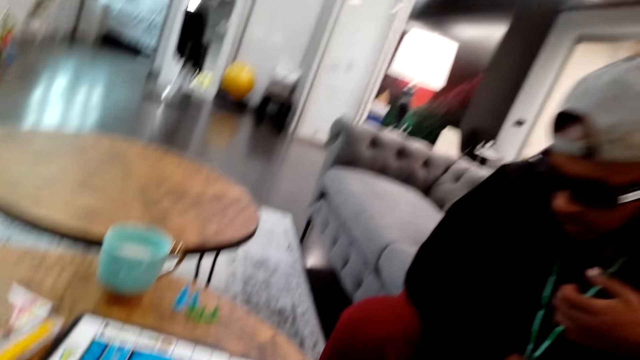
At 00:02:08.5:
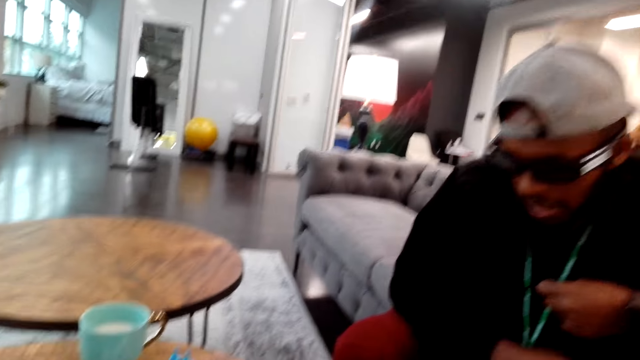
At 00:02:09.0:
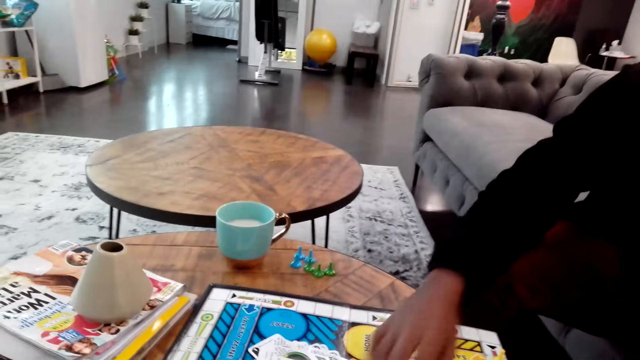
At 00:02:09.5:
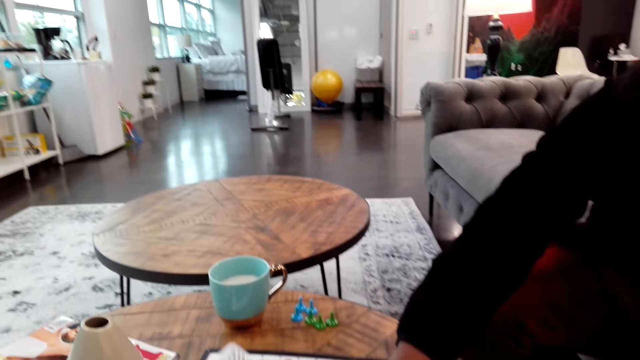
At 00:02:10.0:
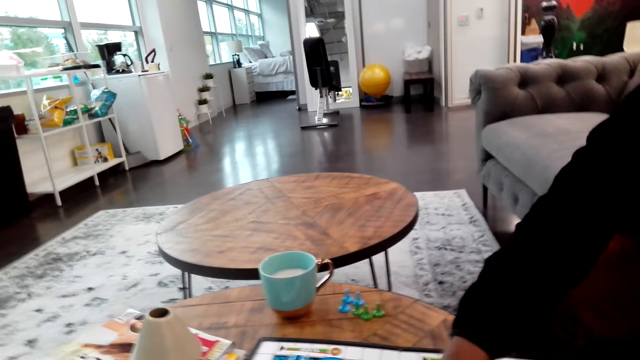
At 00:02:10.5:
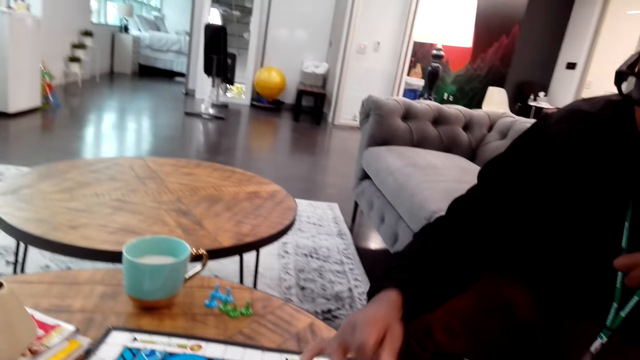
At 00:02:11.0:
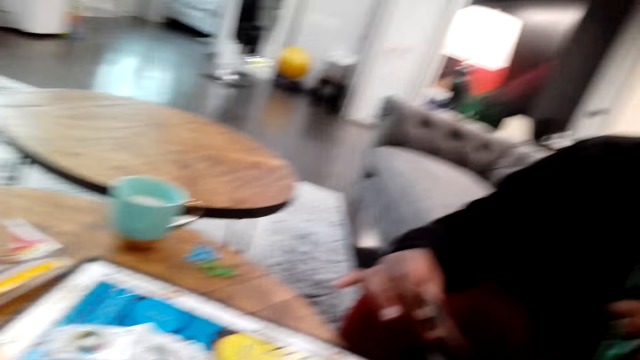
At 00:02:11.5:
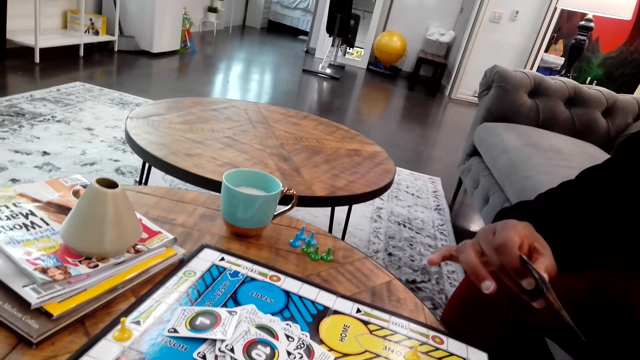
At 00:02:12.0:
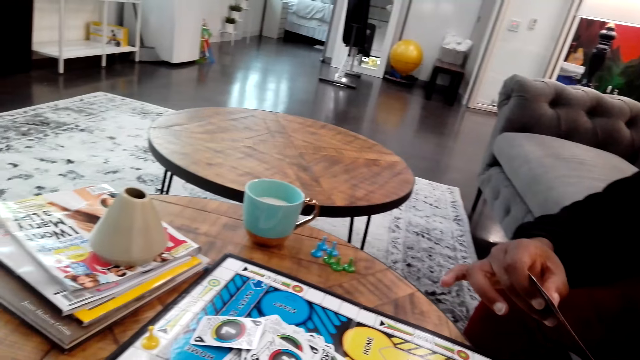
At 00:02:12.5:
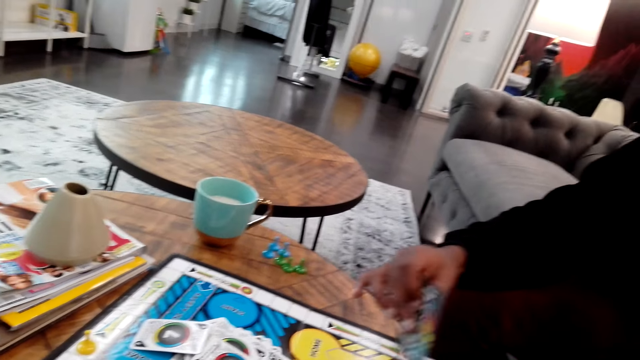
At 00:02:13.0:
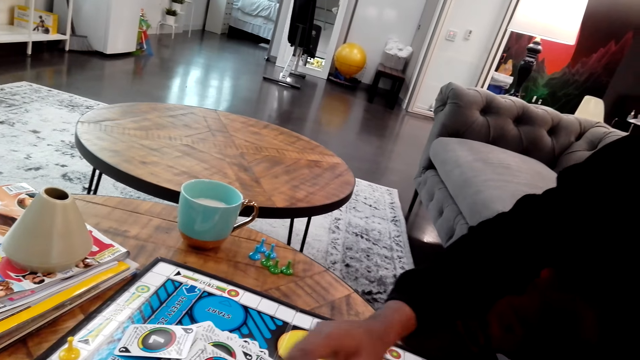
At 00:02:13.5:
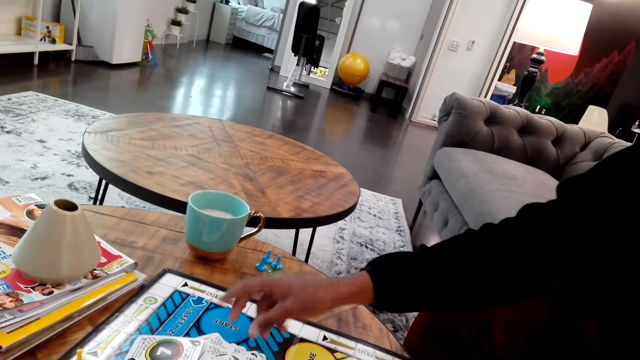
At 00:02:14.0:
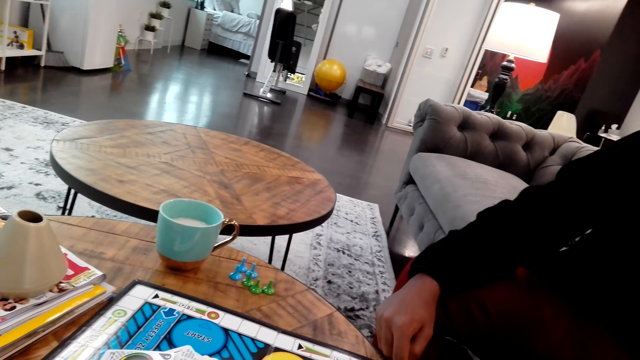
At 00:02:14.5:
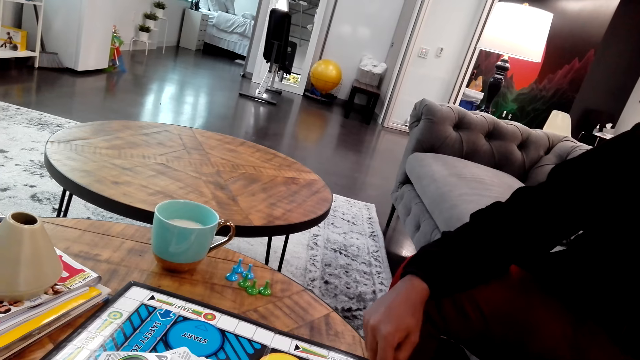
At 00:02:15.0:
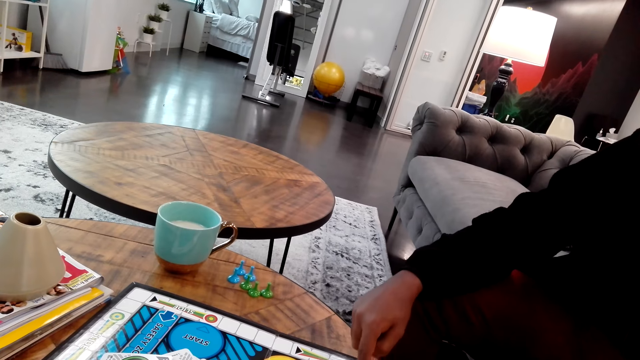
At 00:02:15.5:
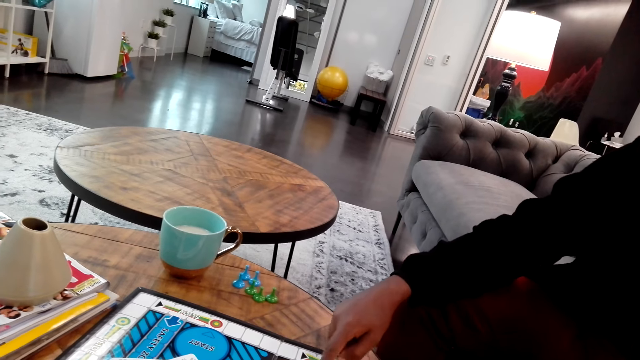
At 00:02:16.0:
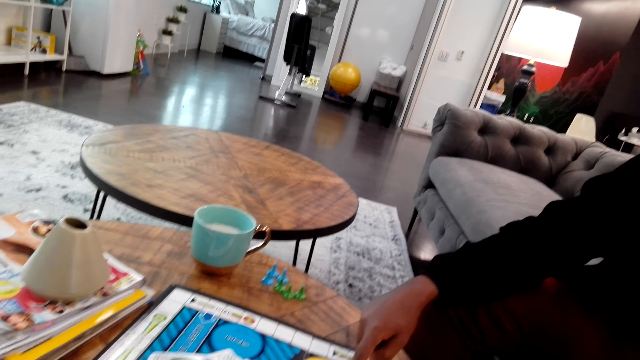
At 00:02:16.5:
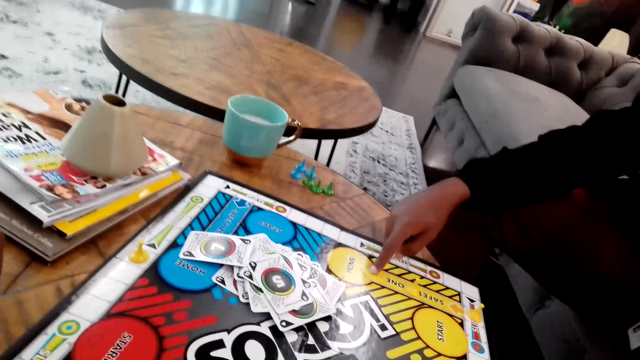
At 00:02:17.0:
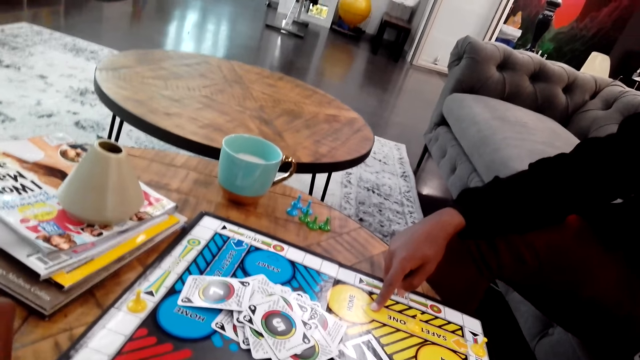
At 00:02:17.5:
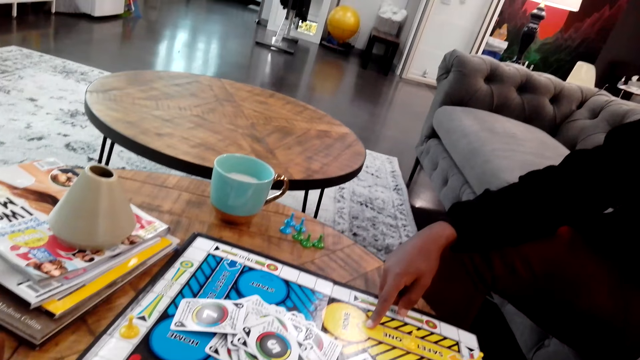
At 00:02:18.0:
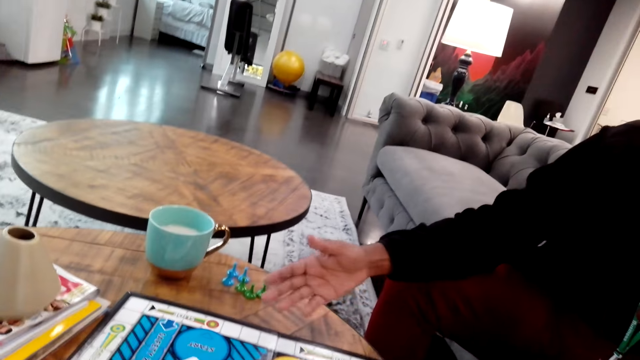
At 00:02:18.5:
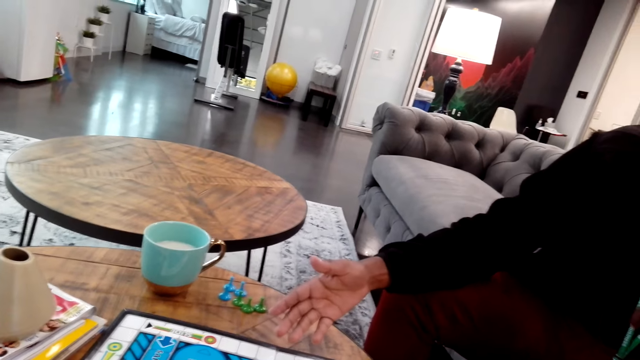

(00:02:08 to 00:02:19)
A man picks up a card. The man places down the card. The man counts on a chess board.

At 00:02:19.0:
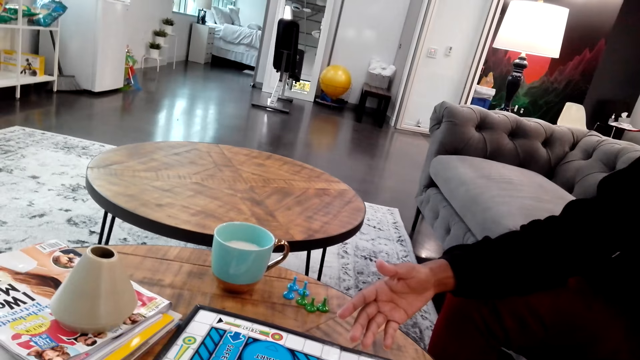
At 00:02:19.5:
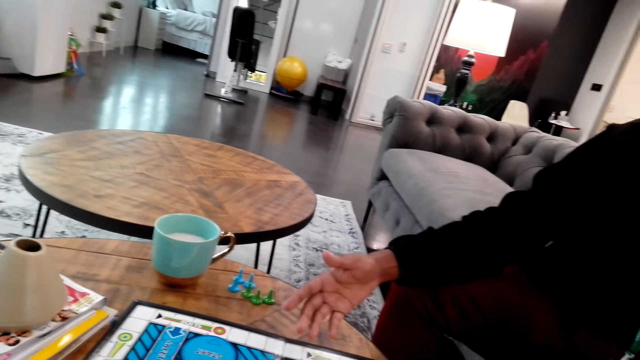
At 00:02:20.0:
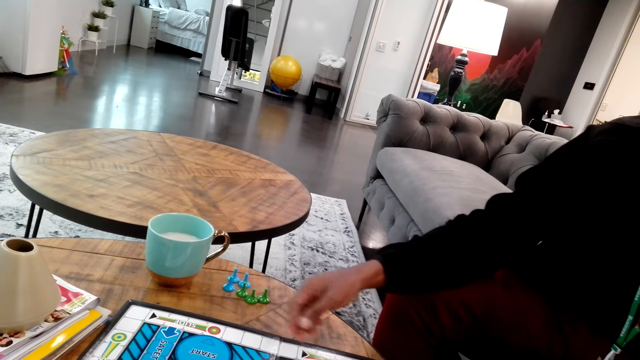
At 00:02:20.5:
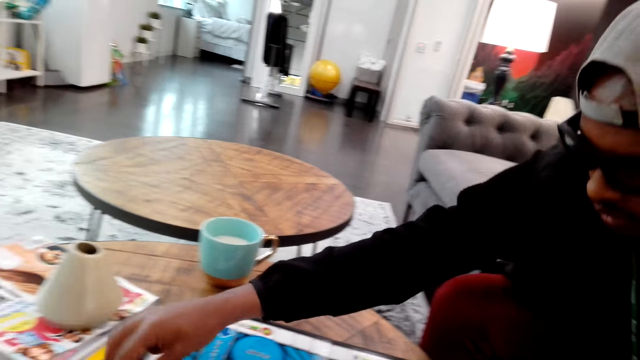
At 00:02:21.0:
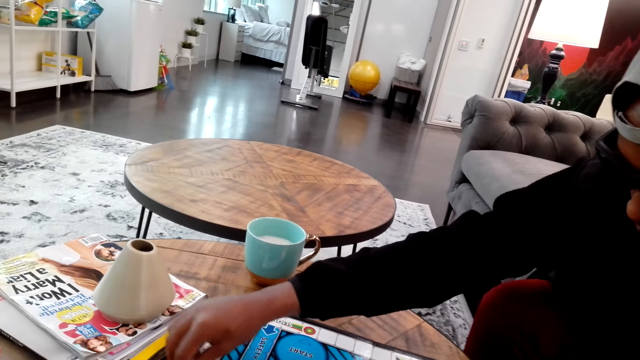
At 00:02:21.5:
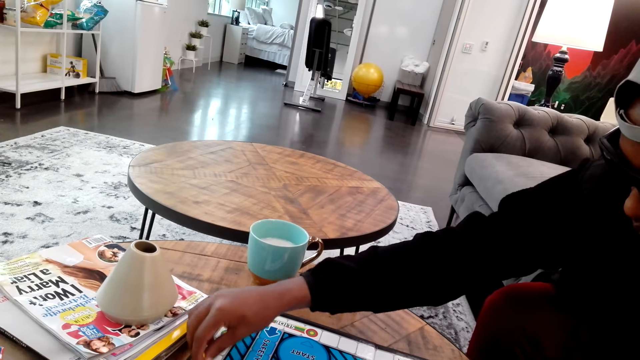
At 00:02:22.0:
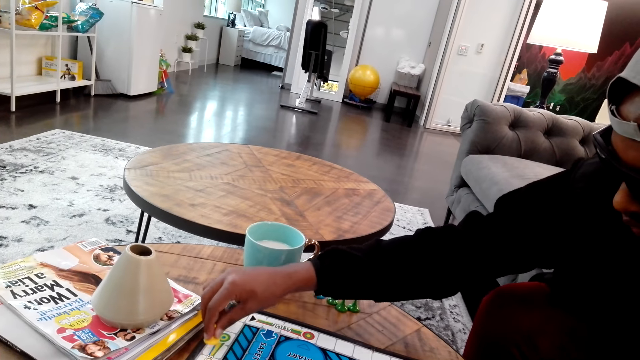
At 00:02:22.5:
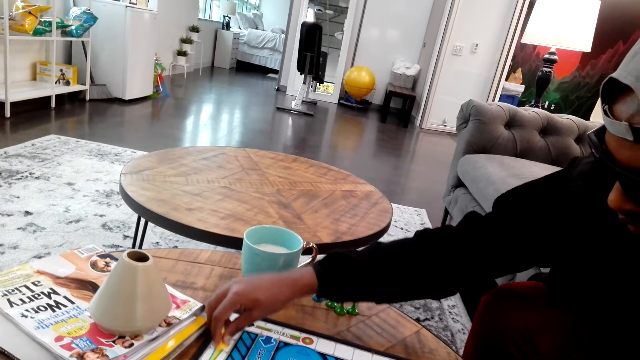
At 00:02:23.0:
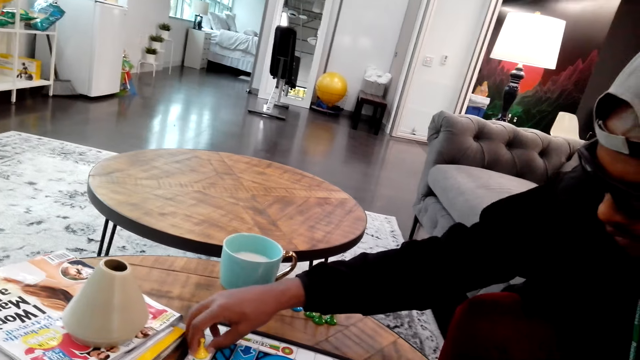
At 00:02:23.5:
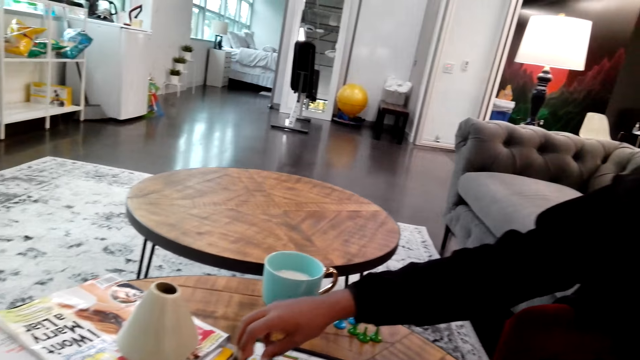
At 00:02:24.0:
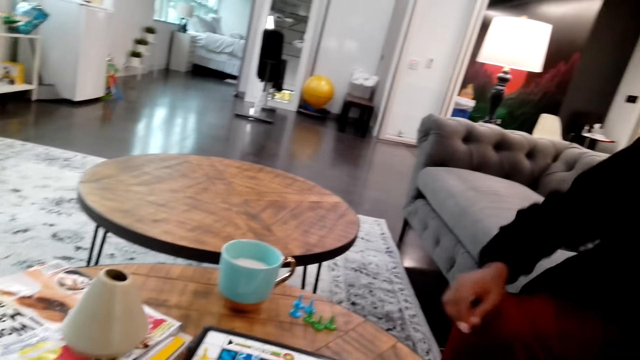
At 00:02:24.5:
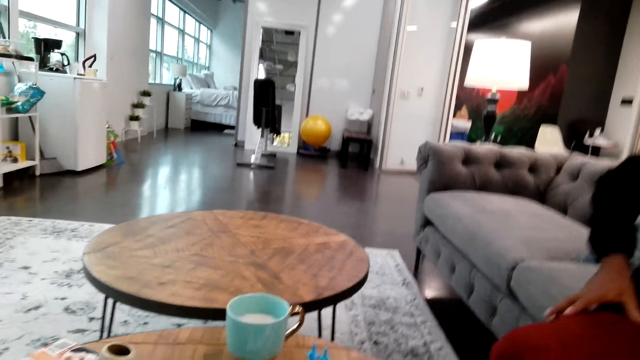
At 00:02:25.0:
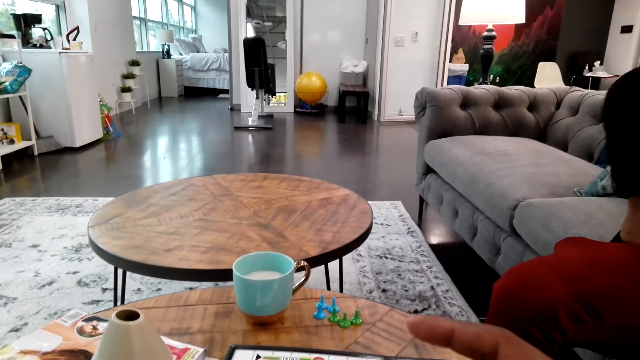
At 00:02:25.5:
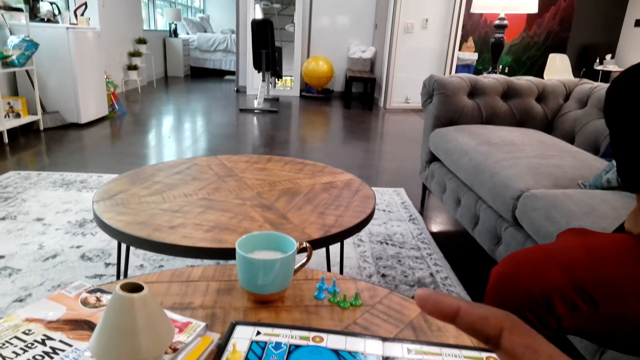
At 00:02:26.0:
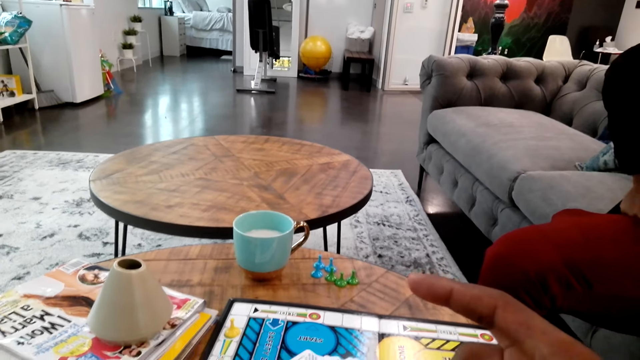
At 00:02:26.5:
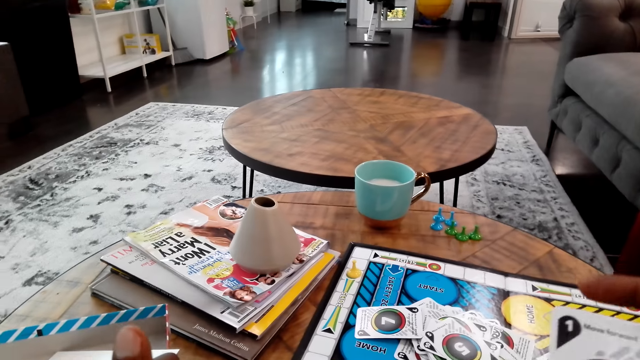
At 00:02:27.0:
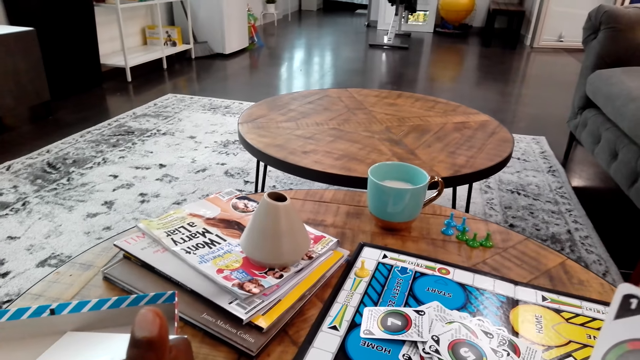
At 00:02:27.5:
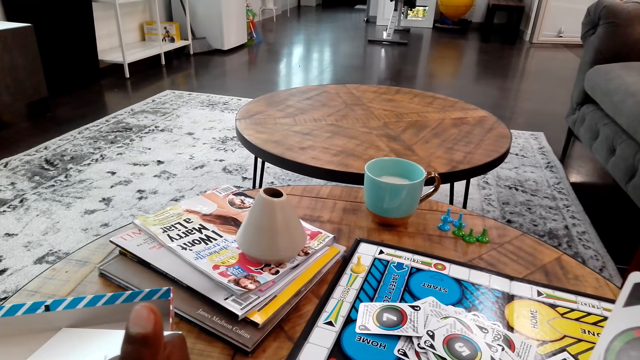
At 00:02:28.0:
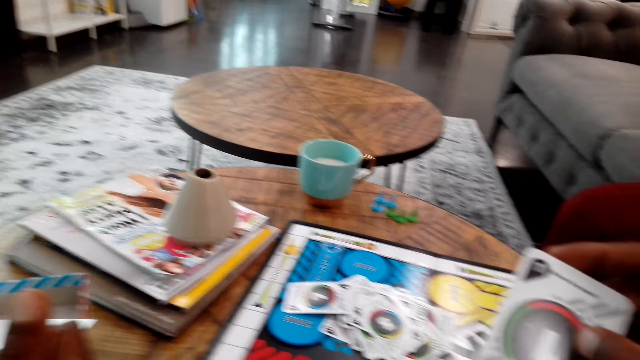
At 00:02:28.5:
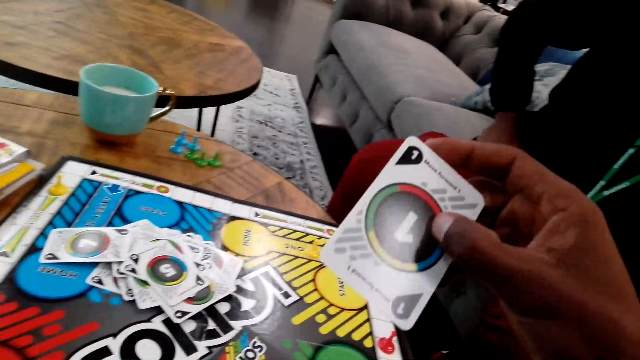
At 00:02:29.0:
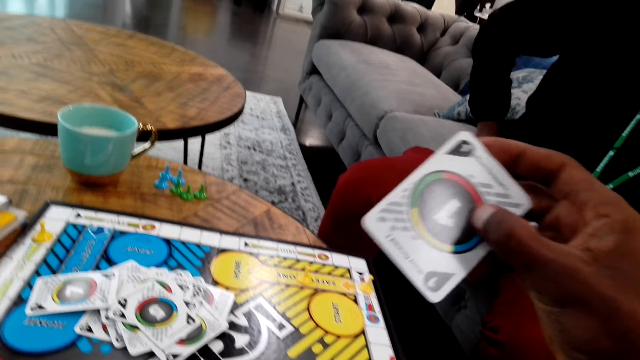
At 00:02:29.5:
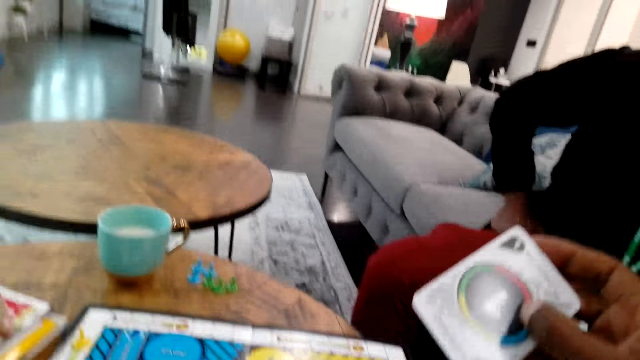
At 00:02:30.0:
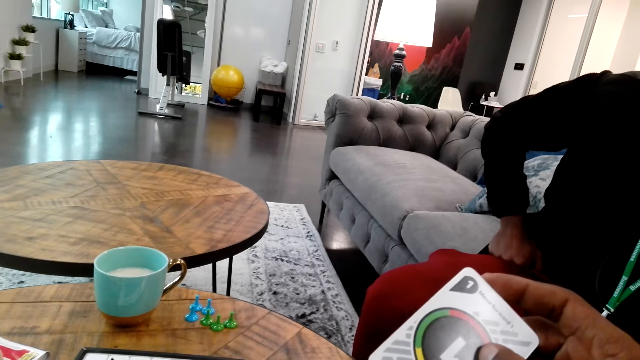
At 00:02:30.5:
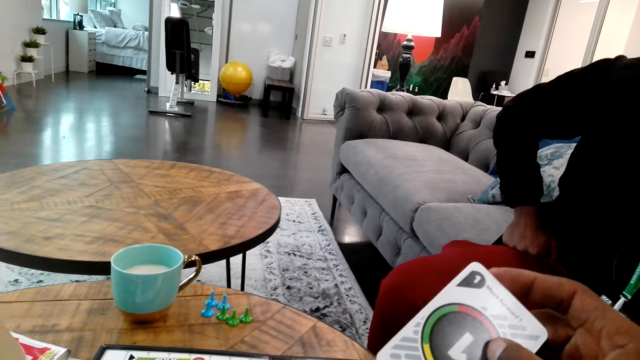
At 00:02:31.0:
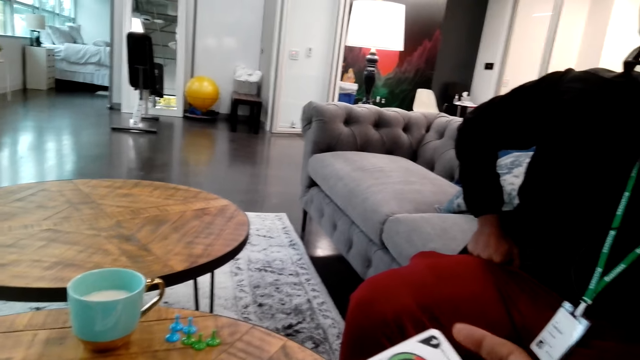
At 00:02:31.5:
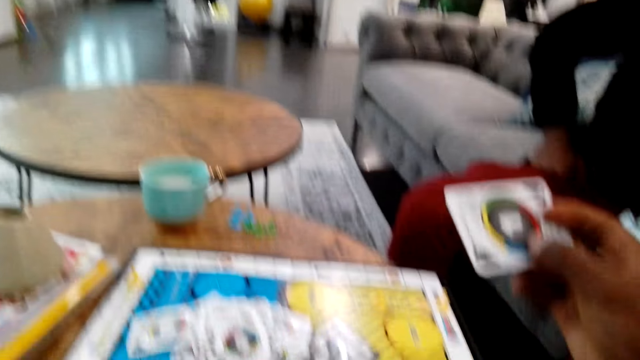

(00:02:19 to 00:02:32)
A man moves a chessman. The camera wearer looks at the gameboard.
